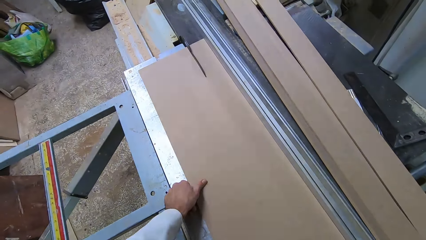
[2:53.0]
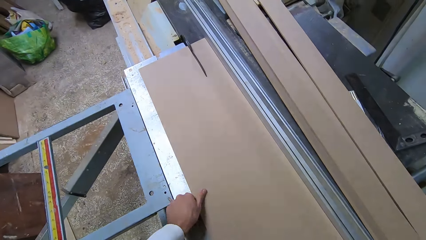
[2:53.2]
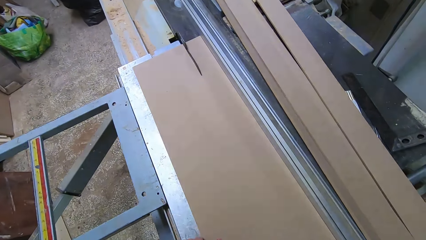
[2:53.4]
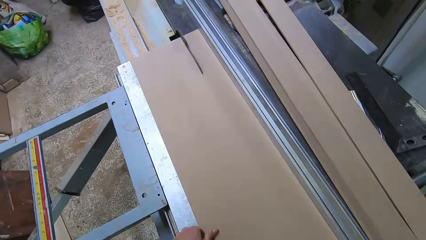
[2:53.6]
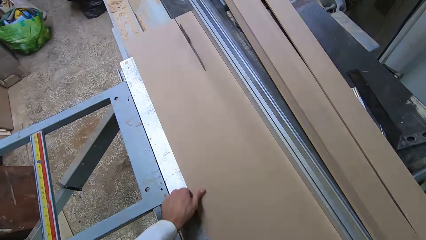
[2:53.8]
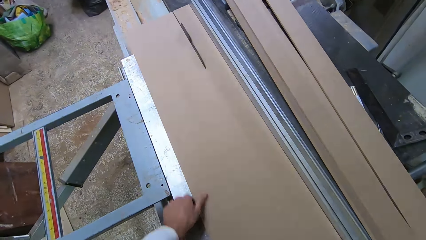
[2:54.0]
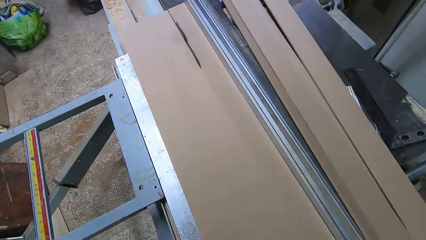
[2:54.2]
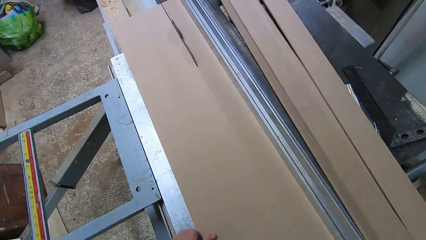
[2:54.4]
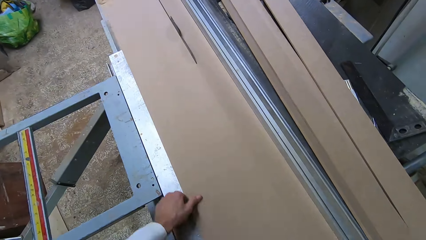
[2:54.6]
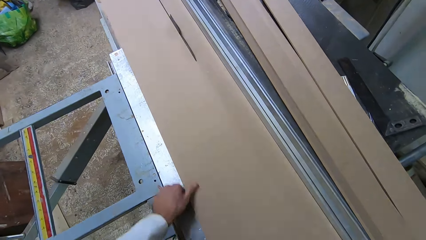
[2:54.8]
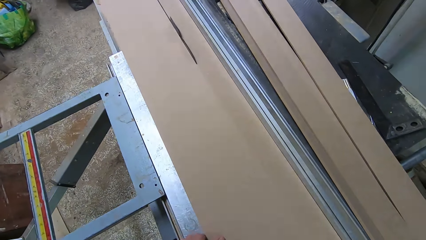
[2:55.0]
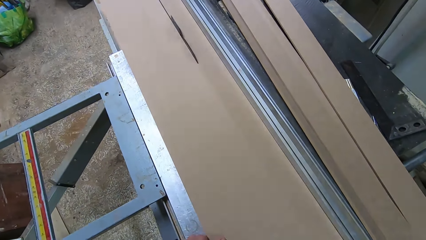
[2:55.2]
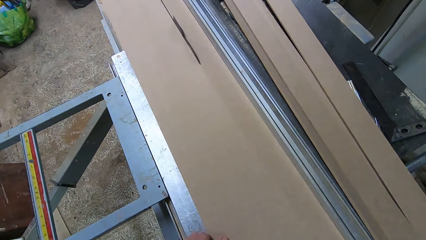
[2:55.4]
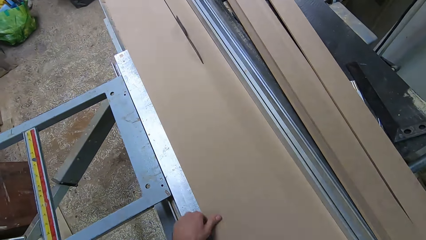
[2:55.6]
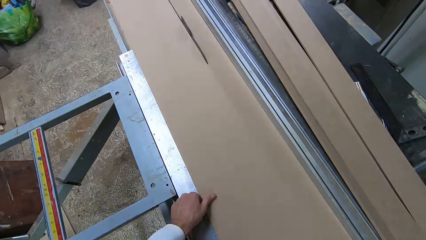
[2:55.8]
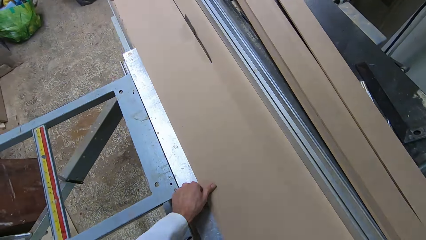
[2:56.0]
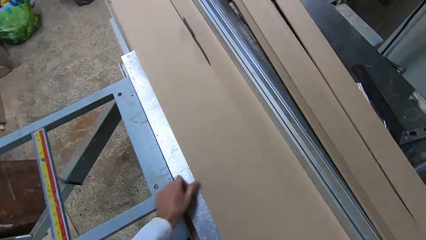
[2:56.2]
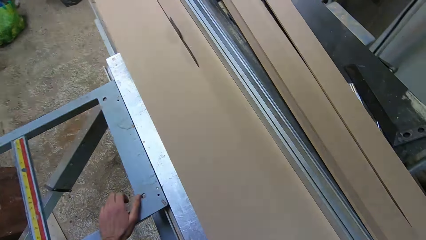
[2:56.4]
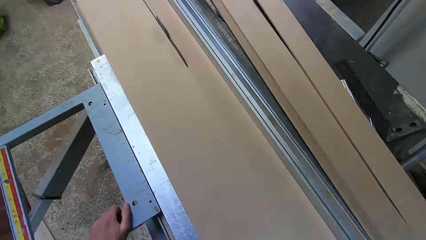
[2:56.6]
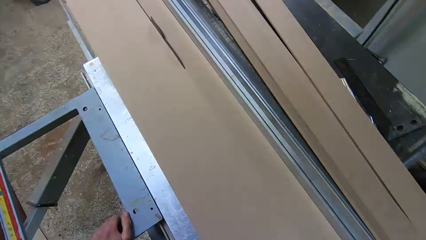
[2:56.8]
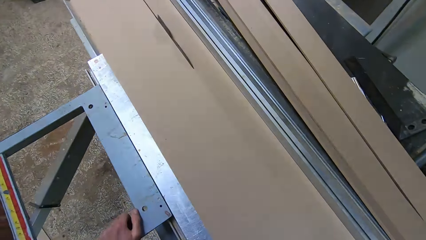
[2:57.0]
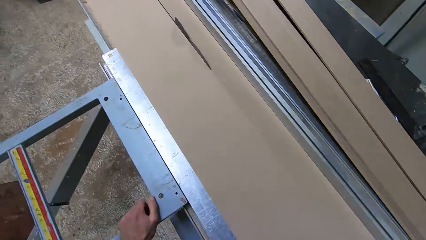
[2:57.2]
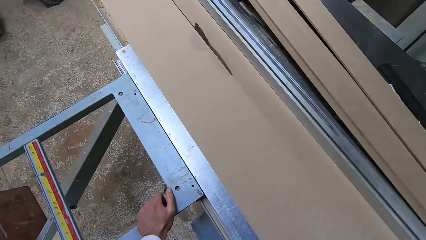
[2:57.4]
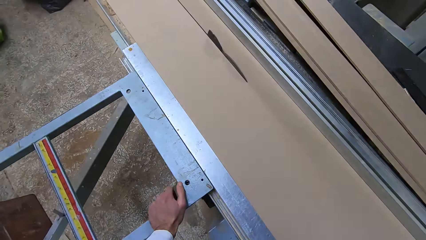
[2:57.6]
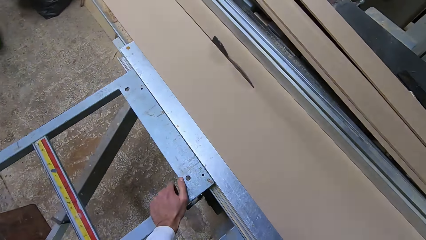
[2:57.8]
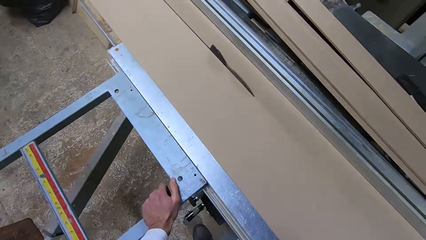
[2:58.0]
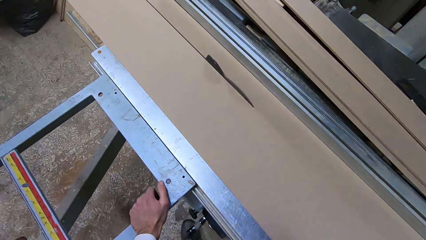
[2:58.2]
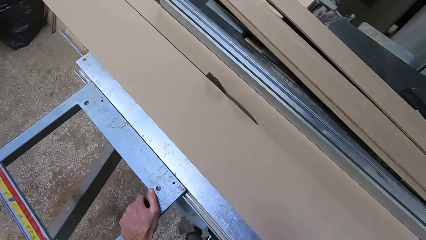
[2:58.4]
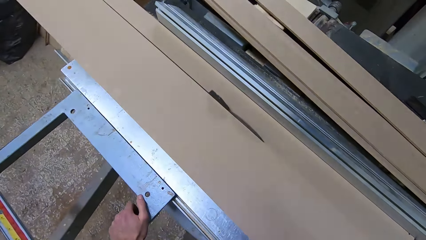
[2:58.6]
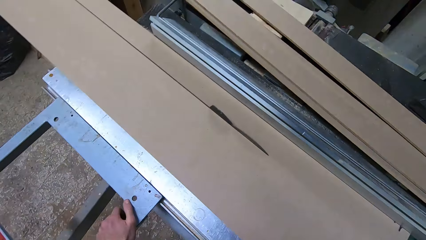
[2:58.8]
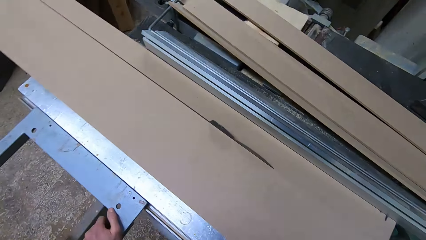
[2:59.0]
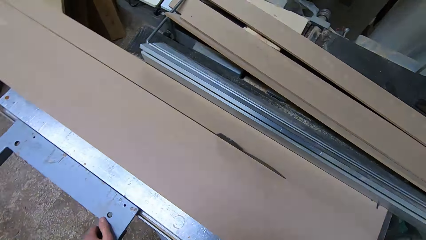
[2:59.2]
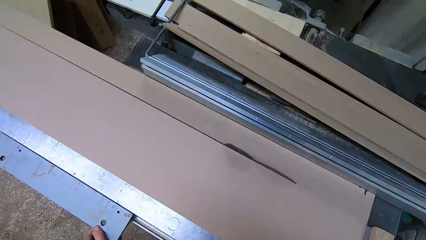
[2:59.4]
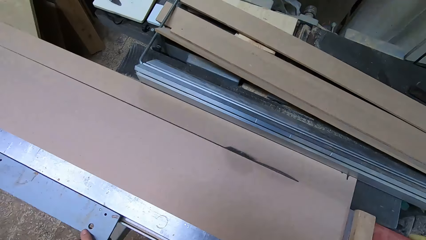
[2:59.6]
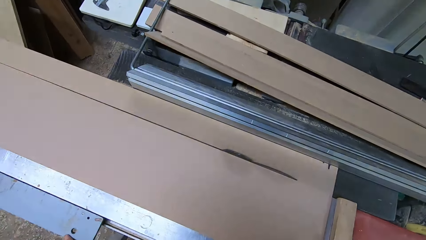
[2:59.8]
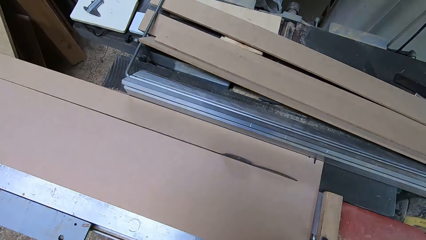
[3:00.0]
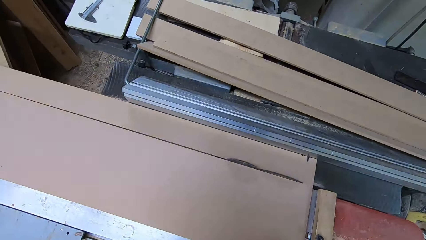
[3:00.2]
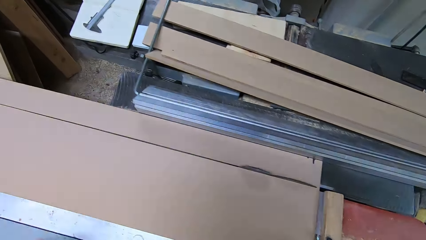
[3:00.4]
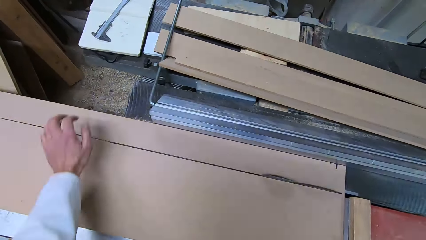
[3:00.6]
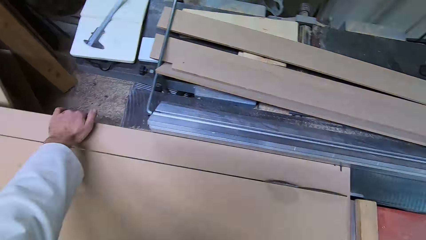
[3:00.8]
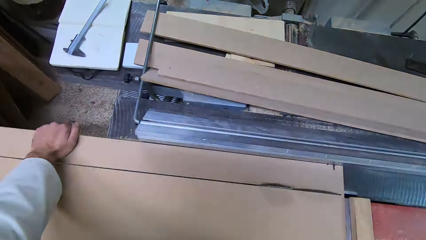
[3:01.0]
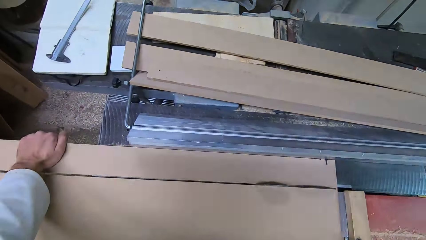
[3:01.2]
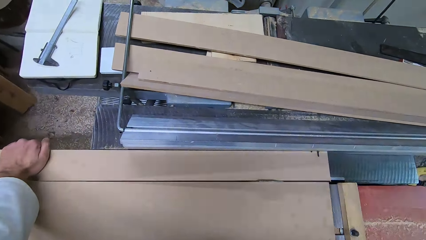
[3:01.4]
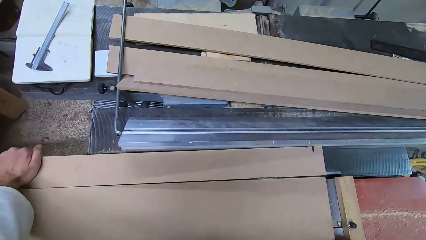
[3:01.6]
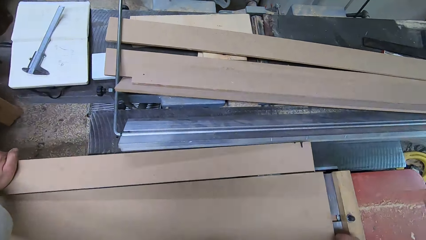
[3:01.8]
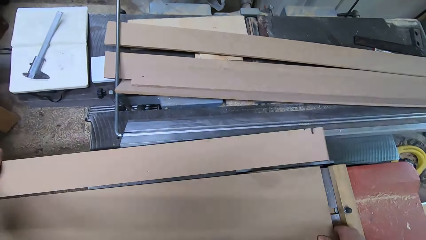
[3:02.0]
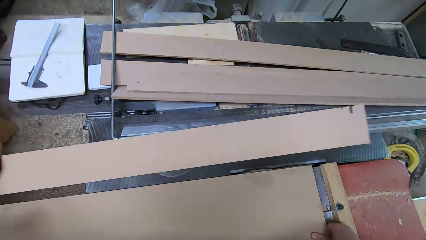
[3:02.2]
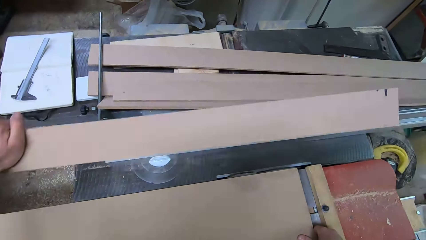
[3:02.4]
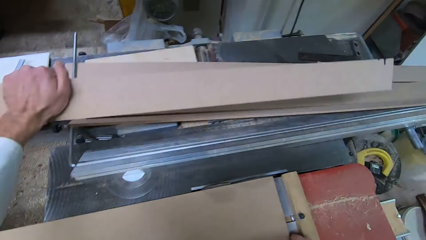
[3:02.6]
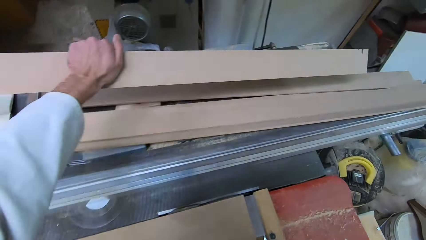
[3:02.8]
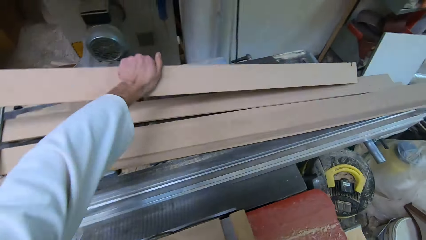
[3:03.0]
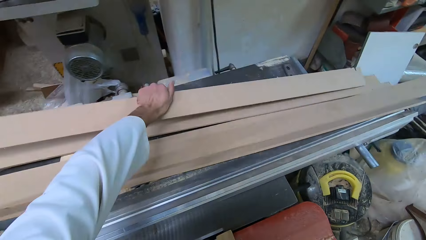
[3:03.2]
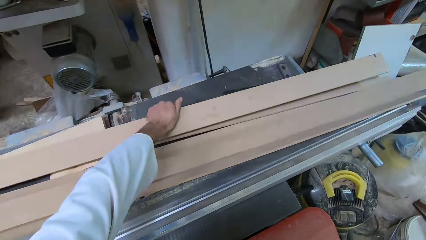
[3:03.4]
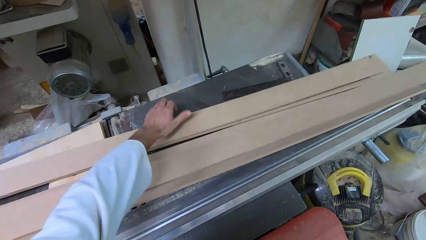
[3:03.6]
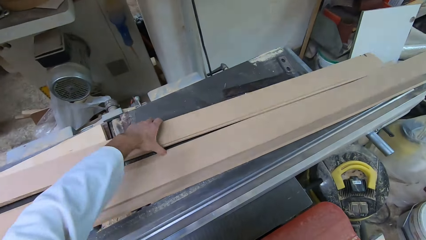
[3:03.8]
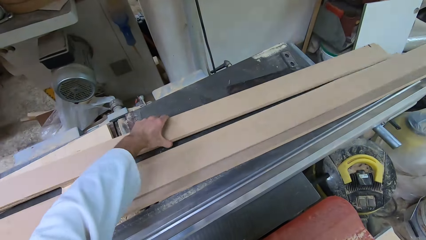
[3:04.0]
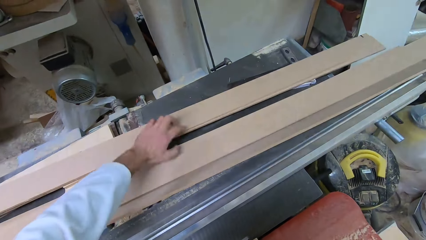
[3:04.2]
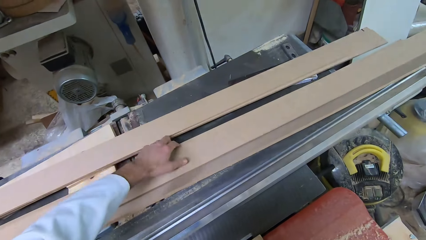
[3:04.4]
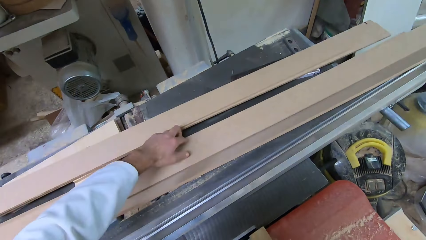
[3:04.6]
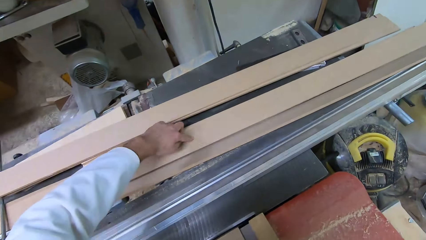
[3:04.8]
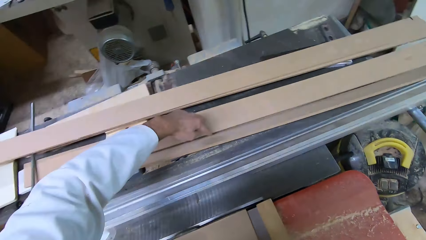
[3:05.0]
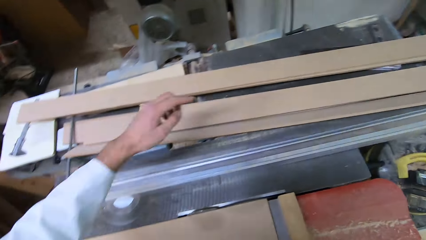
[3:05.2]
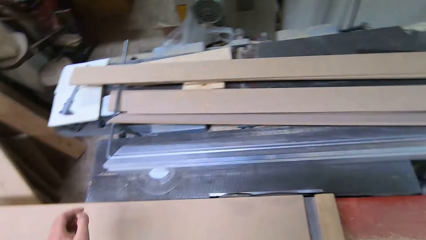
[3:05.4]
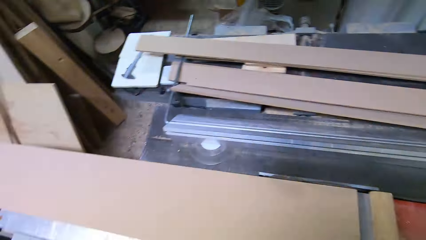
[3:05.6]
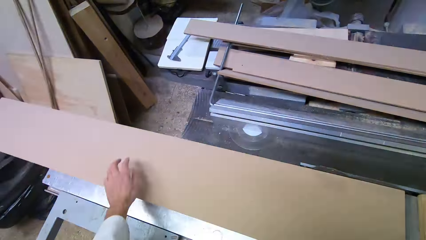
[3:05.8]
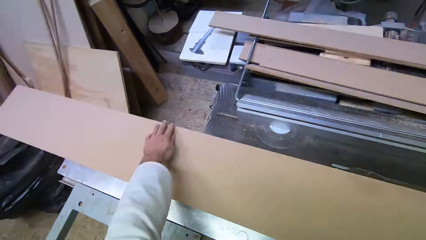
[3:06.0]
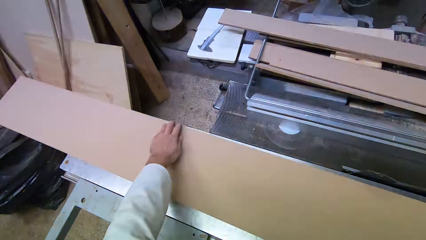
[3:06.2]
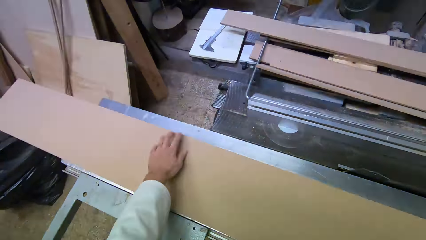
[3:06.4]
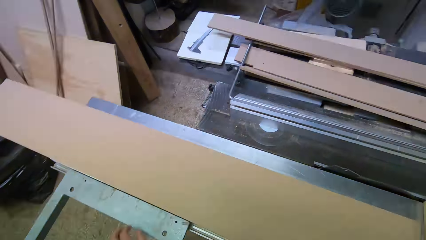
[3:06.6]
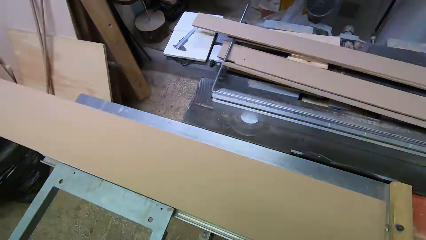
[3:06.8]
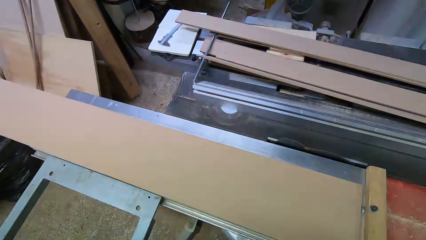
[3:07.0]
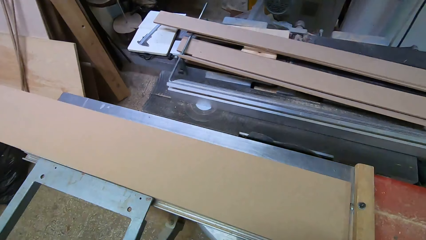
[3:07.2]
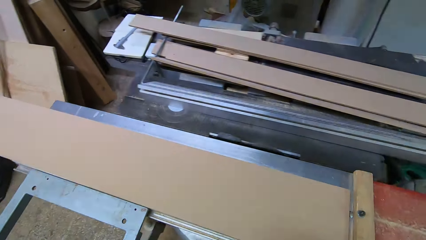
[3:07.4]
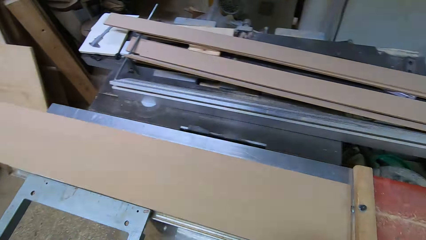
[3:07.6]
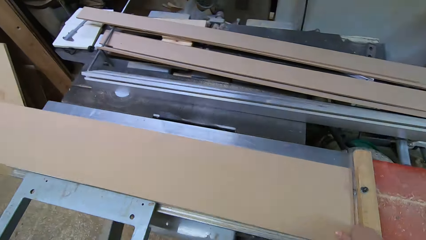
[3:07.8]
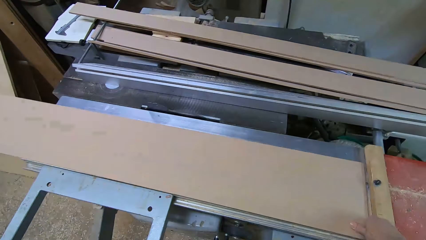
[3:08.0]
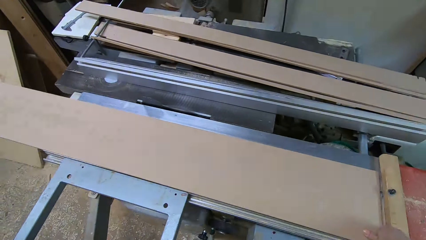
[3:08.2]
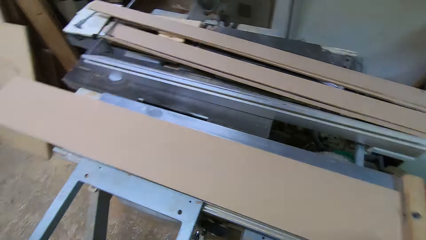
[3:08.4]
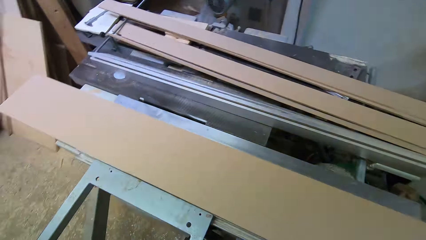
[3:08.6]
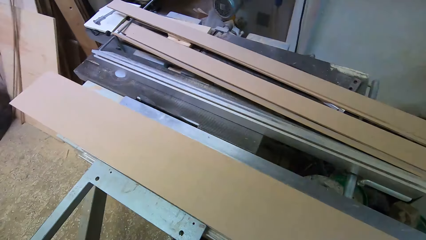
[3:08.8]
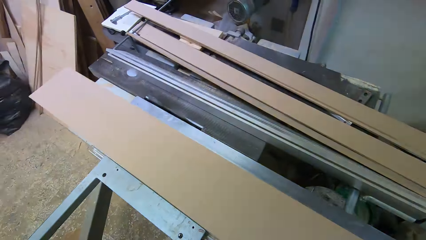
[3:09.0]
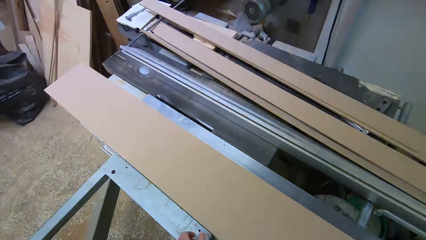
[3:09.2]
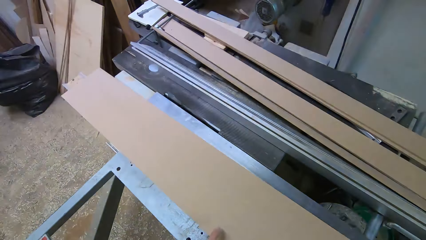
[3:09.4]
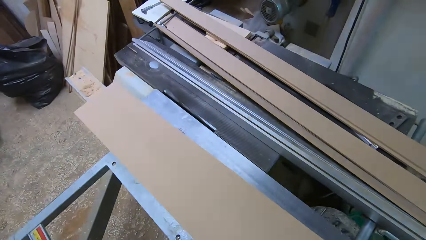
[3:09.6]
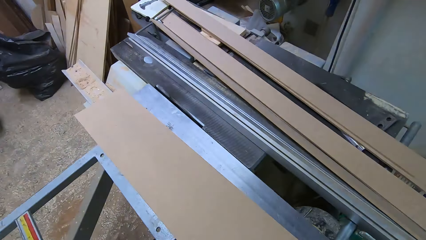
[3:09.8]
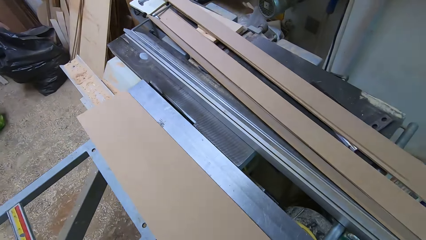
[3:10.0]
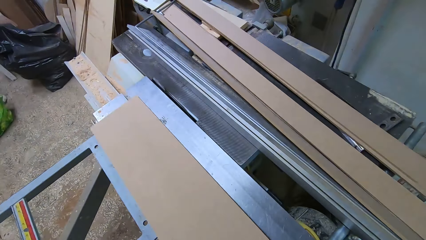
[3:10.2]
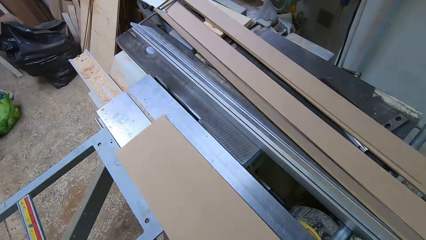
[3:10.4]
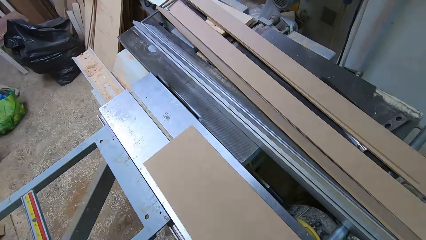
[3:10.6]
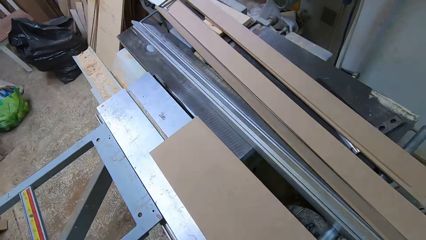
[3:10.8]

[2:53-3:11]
The camera wearer moves the rail of the table saw forward. They pick the wood from the cutting machine and put the plywood cutout aside on the table extension. They move the rail of the table saw backwards. They adjust the cutting machine.
